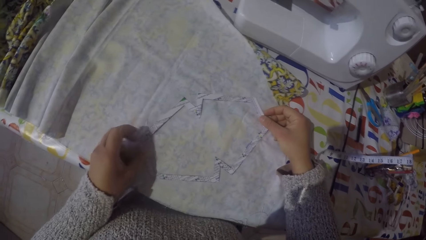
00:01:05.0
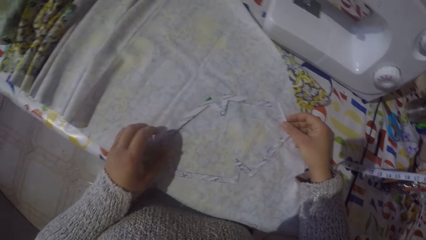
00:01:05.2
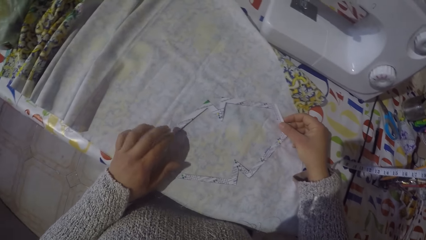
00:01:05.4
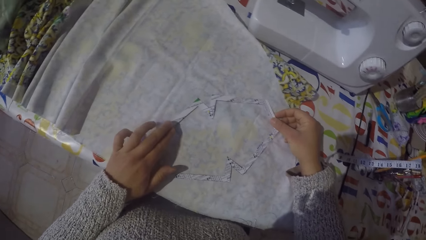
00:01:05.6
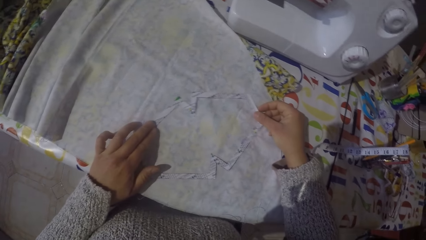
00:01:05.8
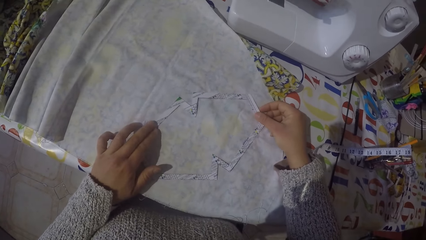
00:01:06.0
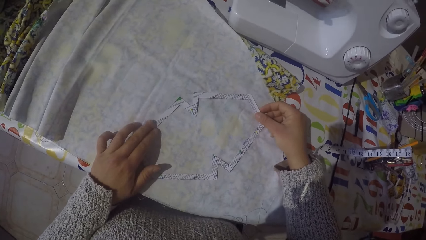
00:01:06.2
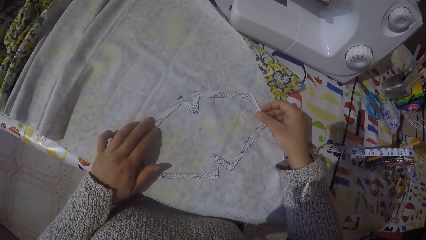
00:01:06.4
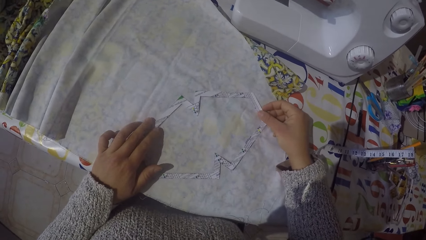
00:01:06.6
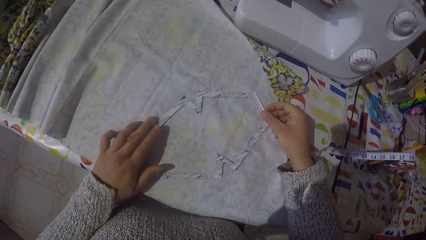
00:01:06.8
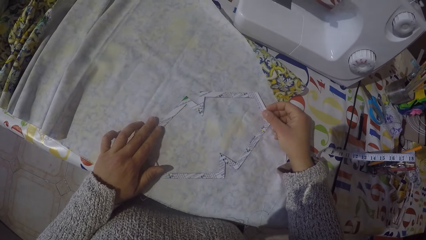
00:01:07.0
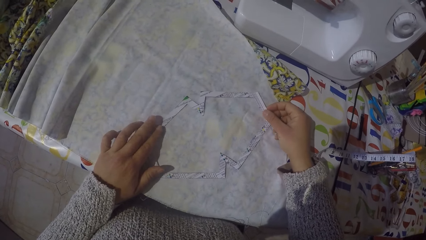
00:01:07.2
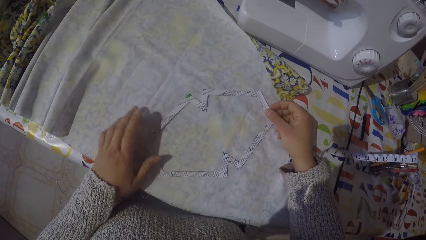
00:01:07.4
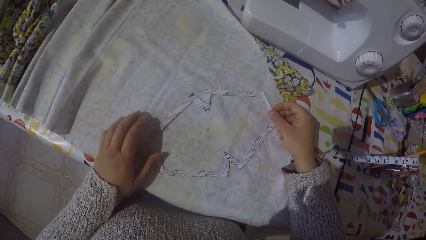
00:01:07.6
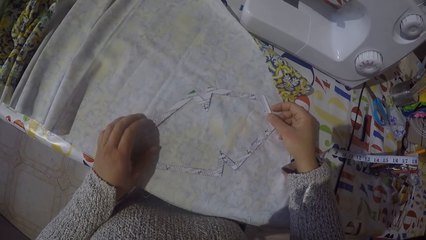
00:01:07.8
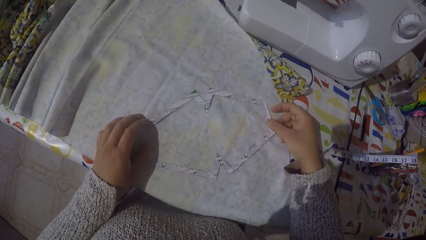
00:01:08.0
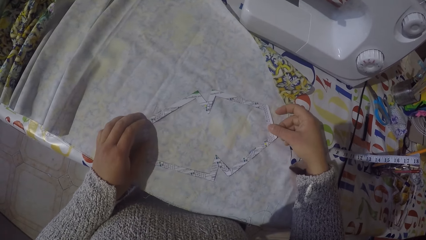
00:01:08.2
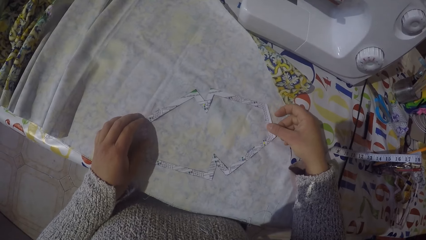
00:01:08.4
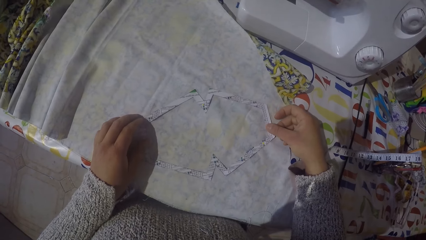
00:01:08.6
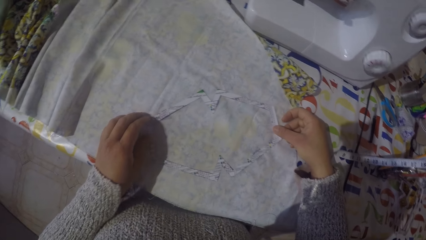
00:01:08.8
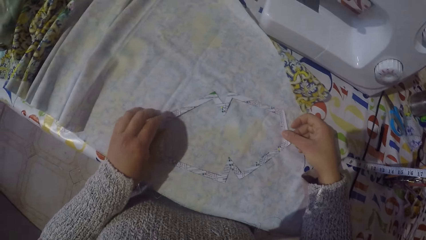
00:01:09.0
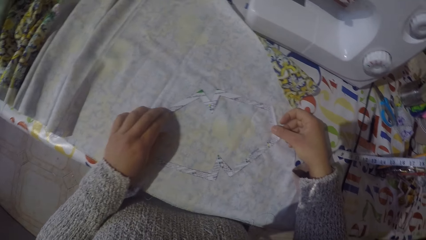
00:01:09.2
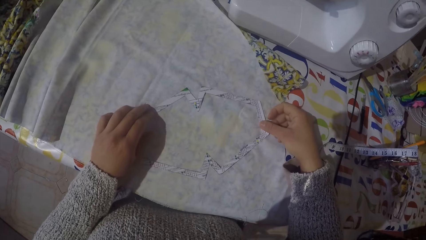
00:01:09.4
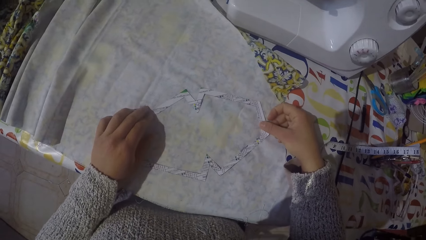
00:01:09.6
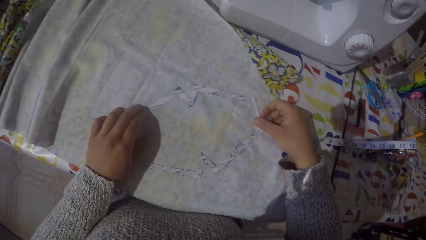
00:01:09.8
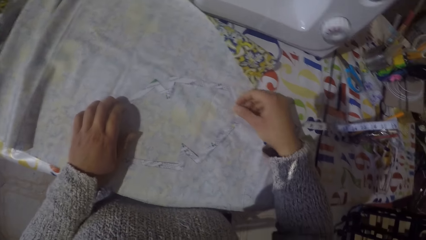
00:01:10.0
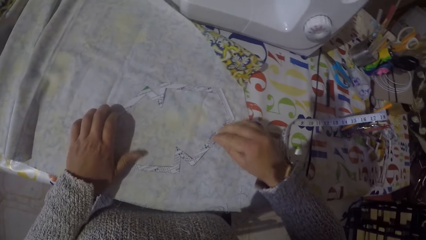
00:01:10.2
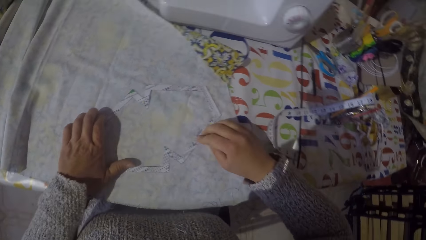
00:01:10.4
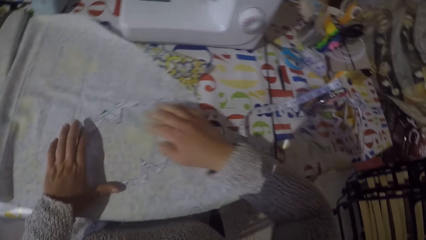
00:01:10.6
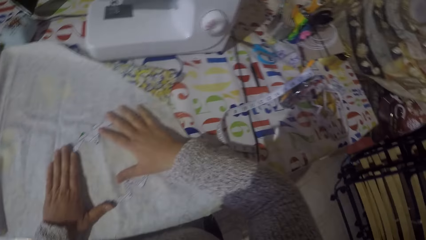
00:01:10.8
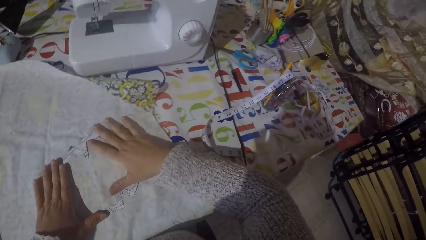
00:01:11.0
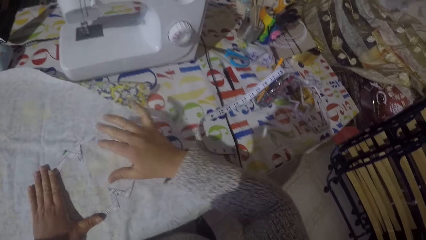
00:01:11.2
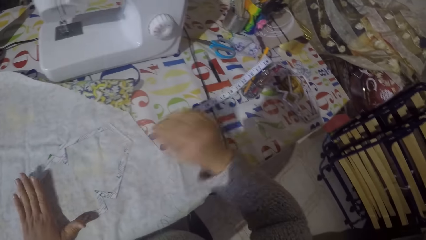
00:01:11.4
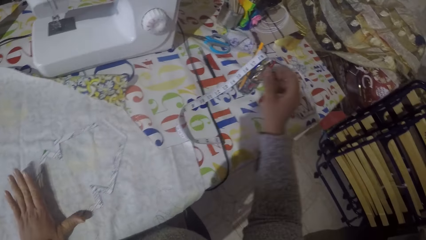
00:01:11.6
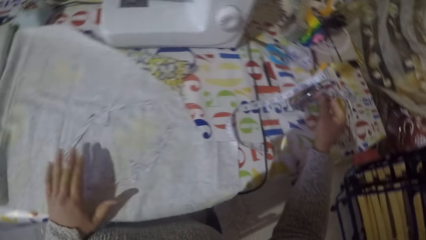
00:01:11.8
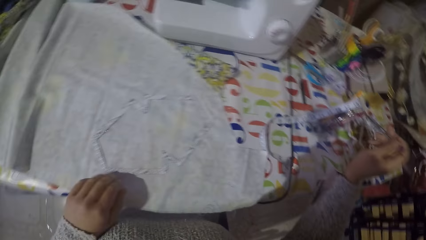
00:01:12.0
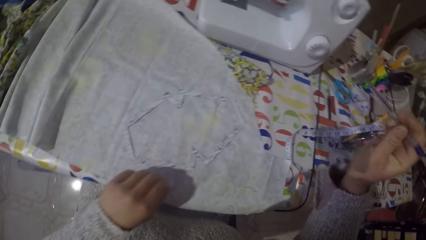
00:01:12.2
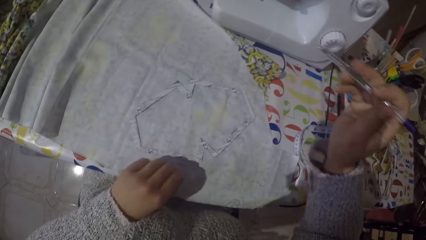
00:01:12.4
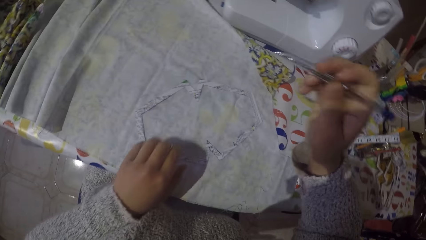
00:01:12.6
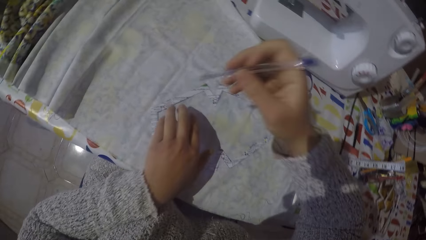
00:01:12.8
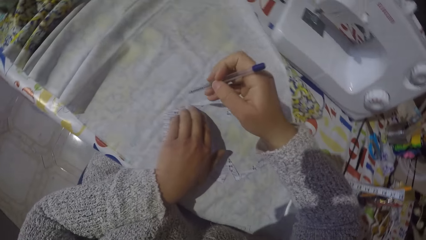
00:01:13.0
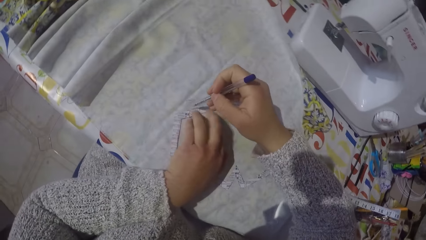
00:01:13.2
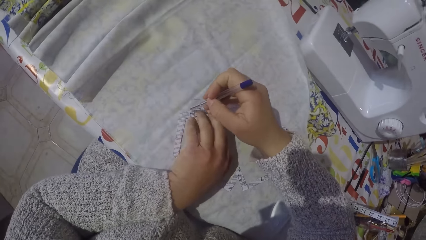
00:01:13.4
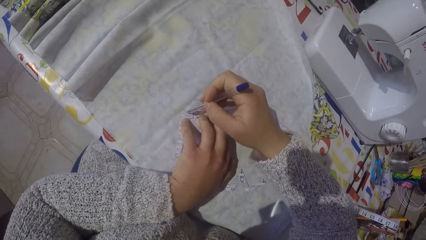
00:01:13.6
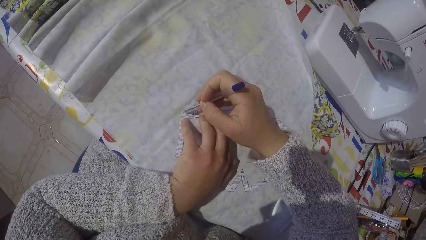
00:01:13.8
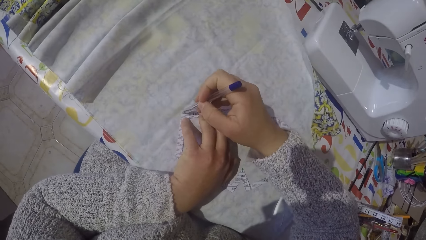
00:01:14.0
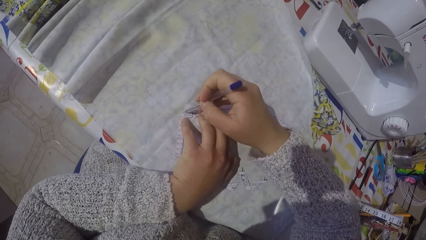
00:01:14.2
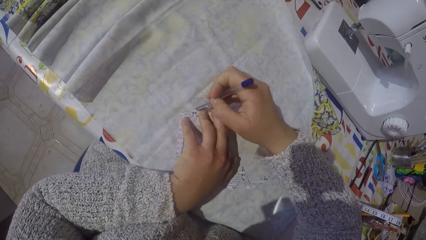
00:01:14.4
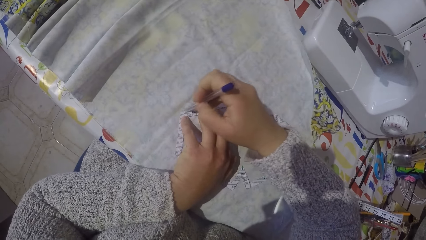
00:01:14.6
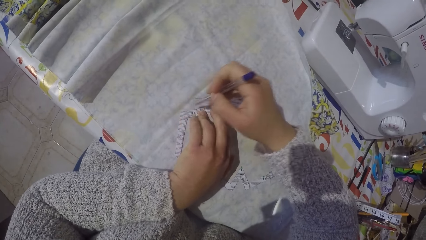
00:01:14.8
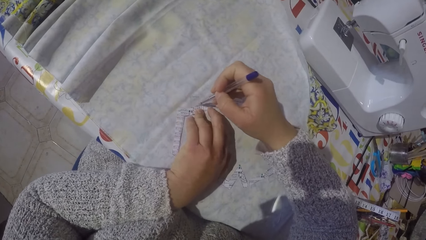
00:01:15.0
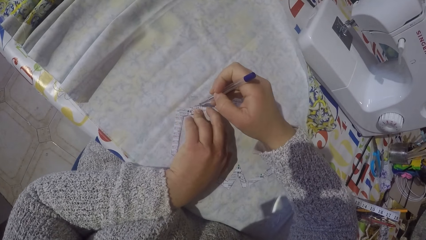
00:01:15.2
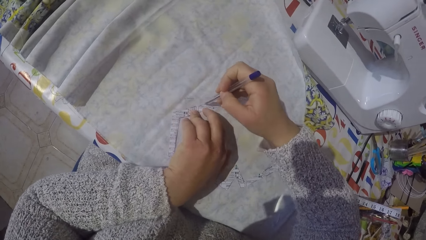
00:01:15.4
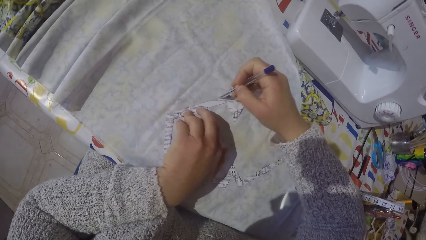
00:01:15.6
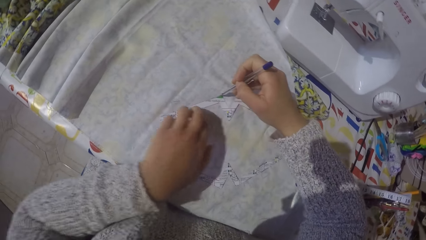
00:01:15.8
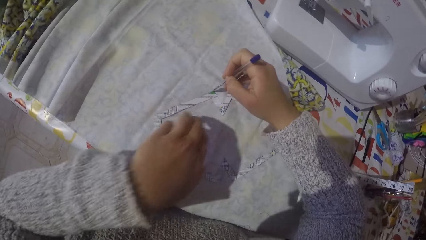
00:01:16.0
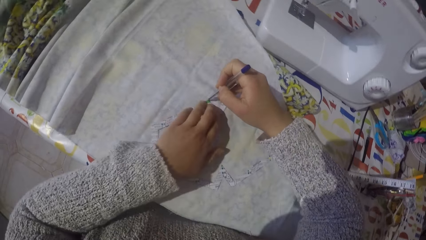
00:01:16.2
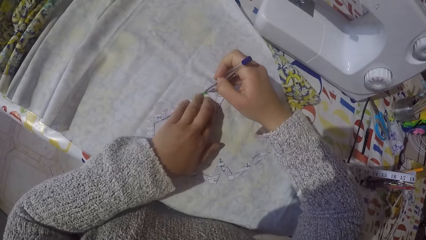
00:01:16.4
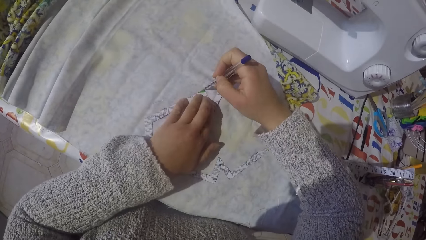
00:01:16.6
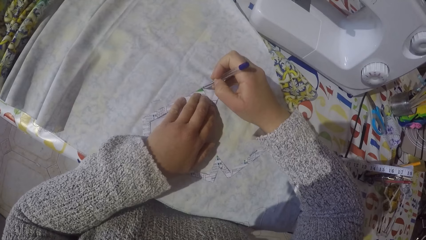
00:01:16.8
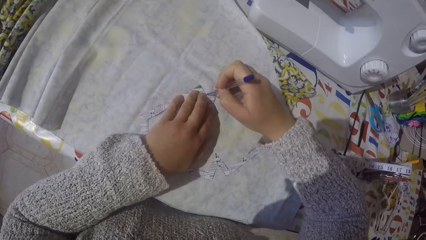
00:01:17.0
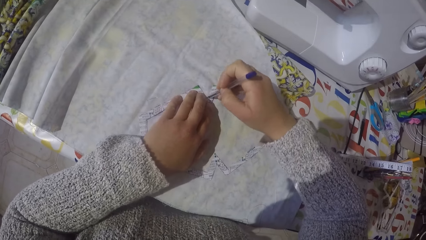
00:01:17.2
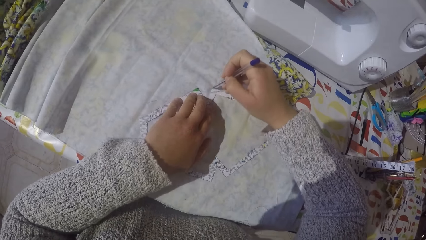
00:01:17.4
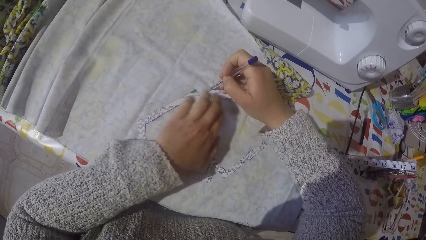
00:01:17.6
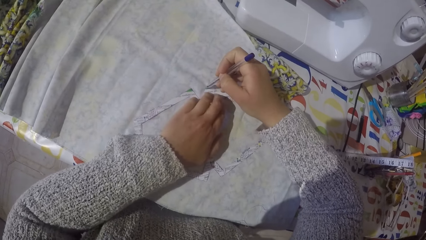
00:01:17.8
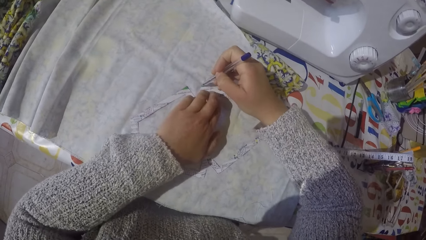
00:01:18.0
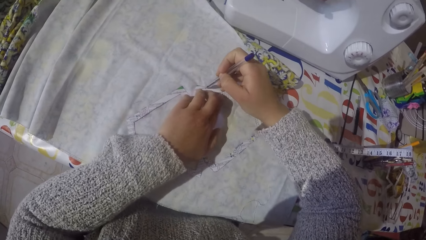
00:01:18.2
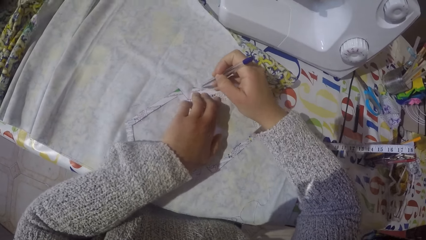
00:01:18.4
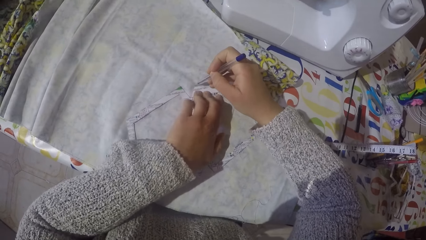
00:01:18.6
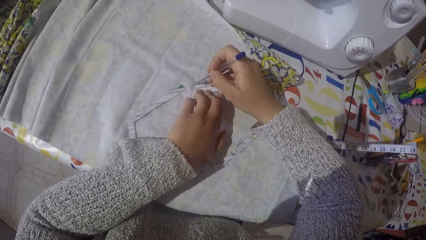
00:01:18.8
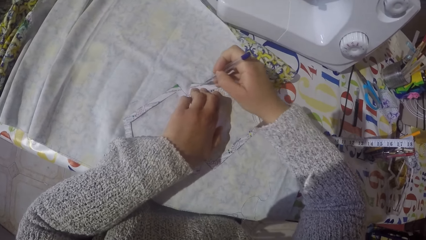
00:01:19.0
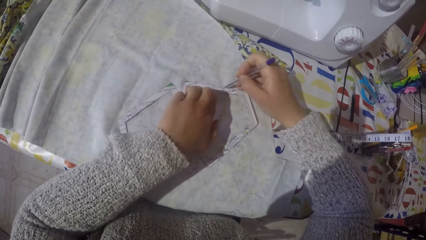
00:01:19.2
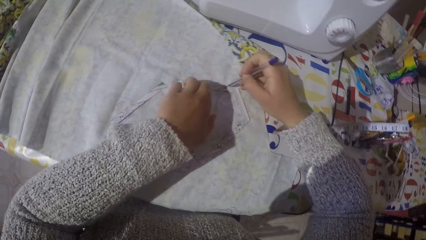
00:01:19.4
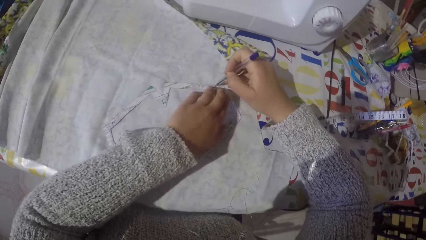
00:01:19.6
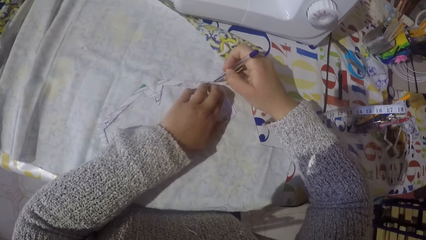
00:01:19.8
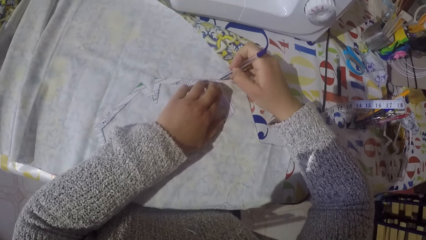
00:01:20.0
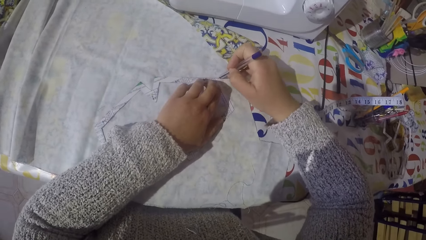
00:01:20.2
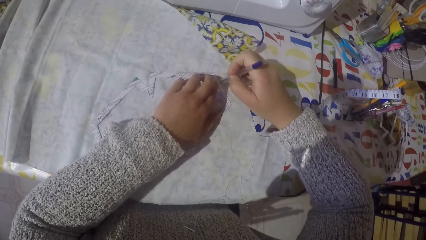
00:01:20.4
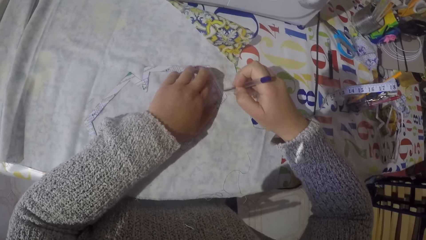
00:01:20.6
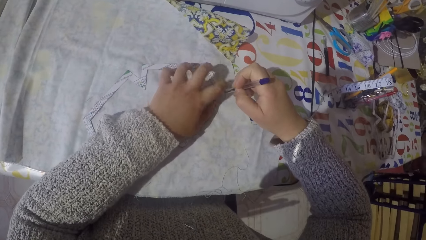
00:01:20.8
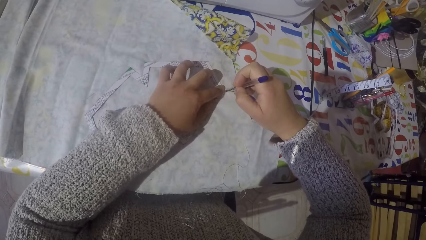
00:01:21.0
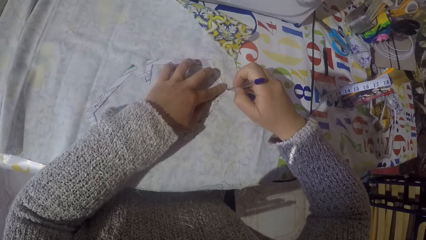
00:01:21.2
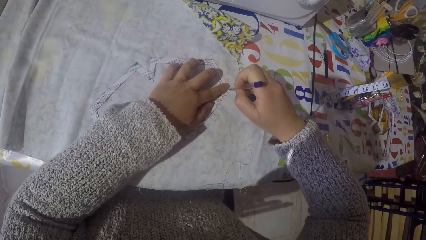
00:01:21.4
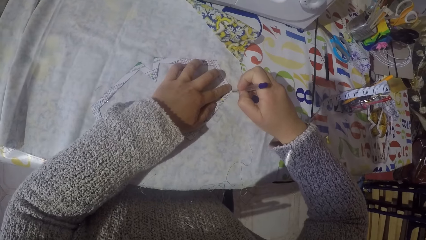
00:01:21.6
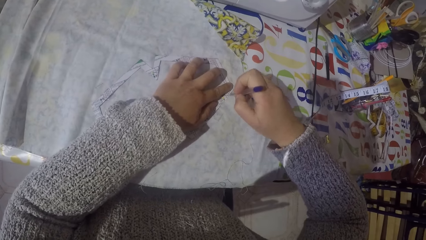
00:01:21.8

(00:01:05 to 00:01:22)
The camera wearer looks at the pattern on the fabric. They turn the pattern on the fabric. They put both hands on the fabric. They take a pen. They draw over the pattern on the fabric. They move the left hand. They put the hand on the fabric. They move the left hand. They put the hand on the fabric. They move the hand. They put the hand on the fabric.
